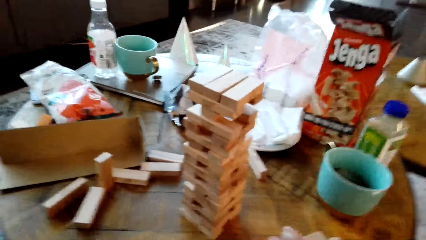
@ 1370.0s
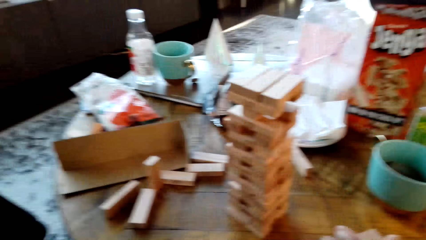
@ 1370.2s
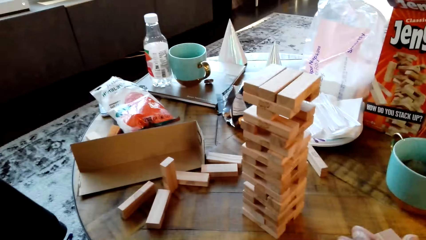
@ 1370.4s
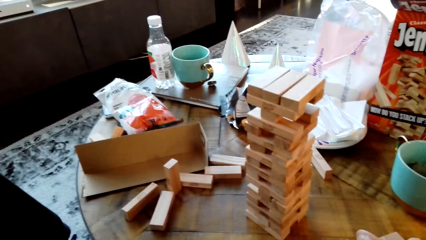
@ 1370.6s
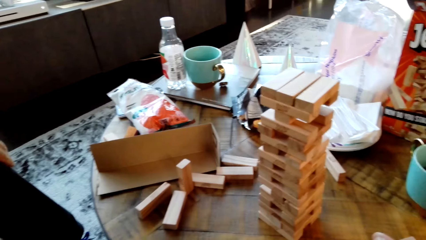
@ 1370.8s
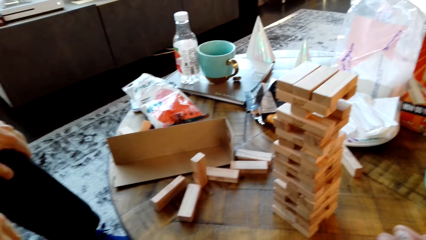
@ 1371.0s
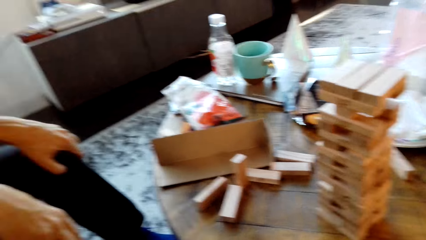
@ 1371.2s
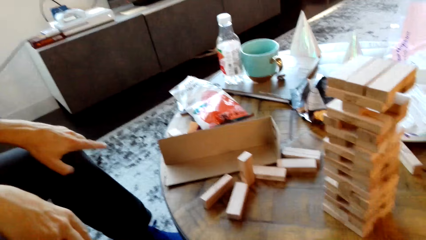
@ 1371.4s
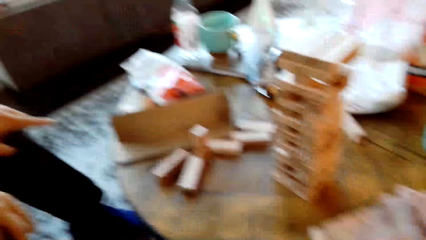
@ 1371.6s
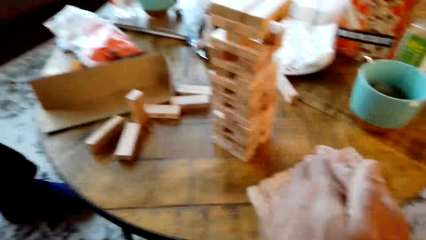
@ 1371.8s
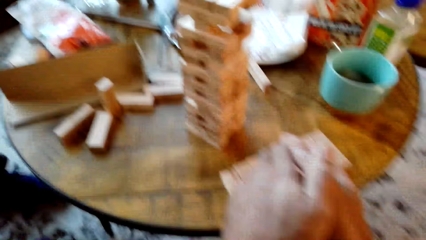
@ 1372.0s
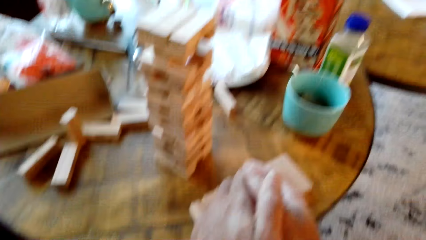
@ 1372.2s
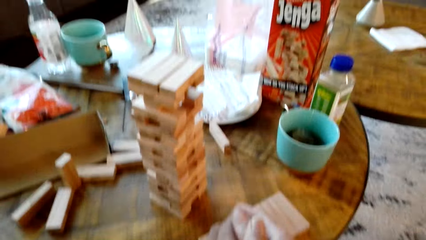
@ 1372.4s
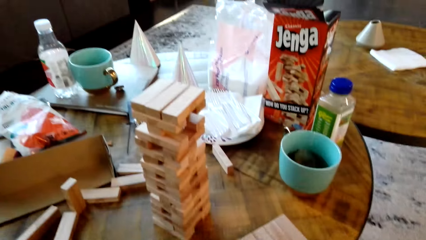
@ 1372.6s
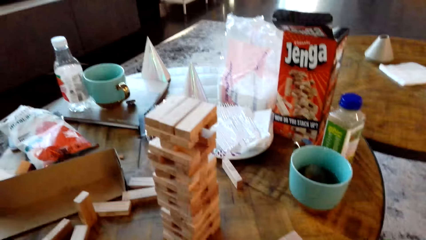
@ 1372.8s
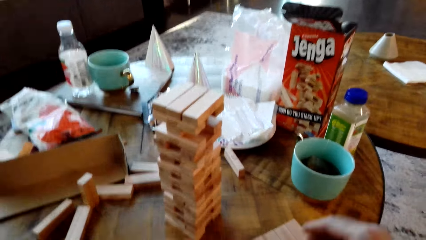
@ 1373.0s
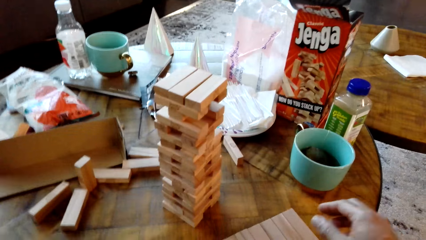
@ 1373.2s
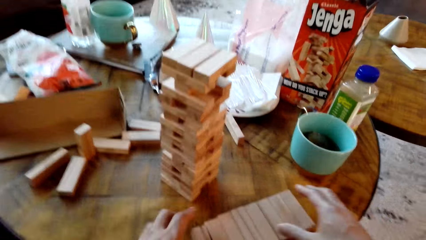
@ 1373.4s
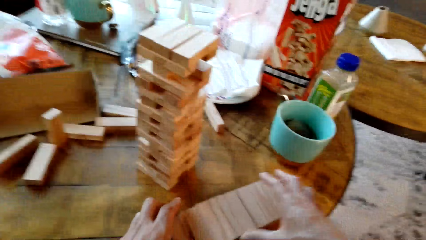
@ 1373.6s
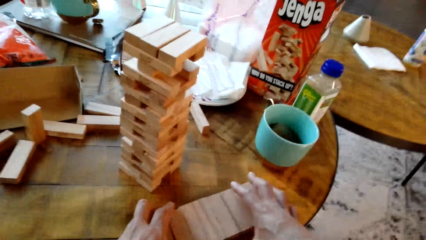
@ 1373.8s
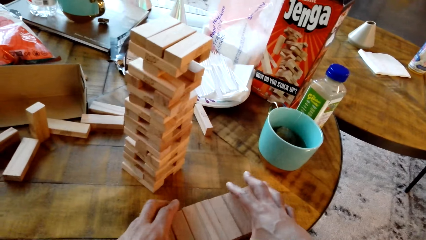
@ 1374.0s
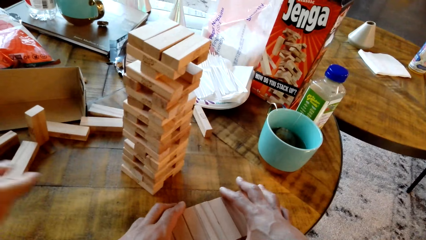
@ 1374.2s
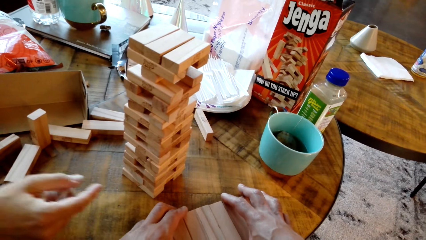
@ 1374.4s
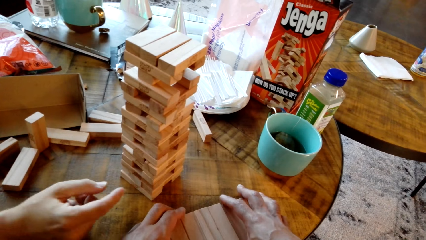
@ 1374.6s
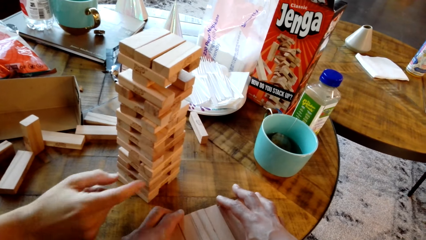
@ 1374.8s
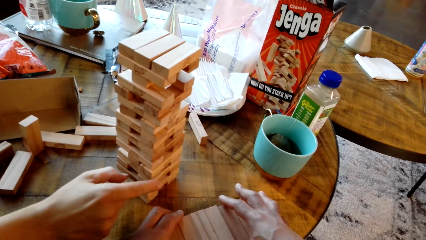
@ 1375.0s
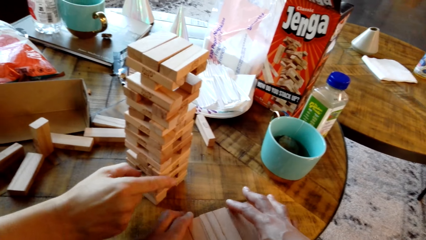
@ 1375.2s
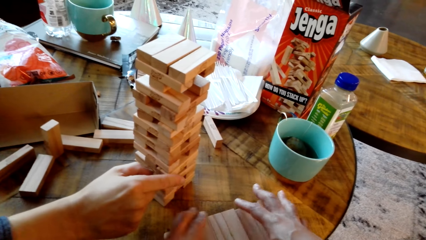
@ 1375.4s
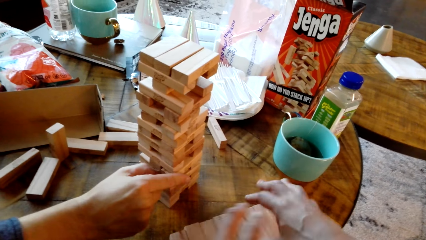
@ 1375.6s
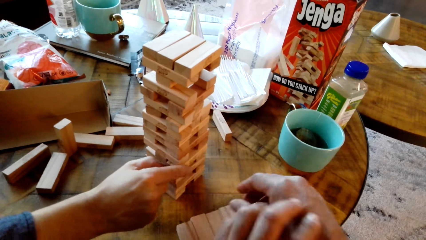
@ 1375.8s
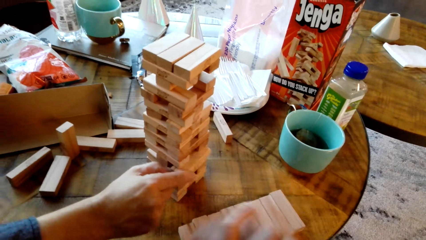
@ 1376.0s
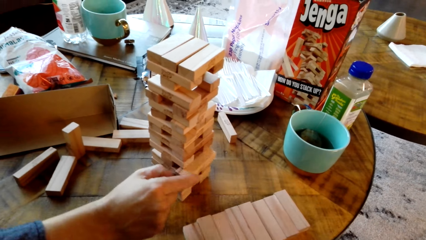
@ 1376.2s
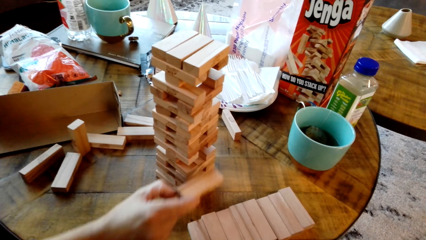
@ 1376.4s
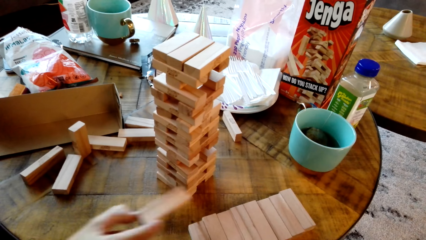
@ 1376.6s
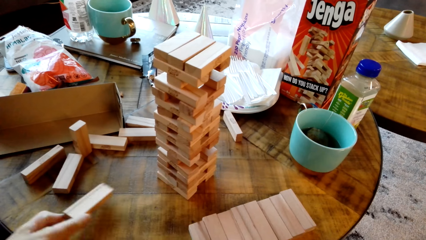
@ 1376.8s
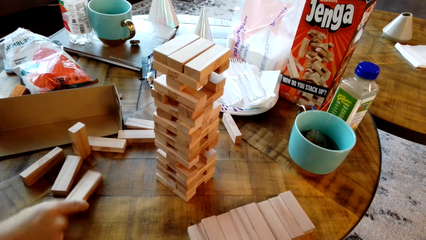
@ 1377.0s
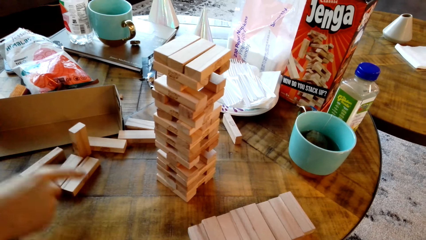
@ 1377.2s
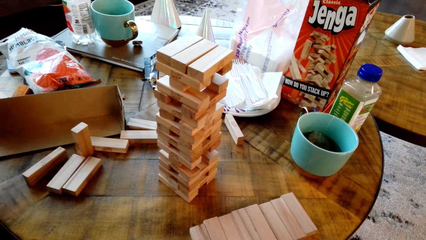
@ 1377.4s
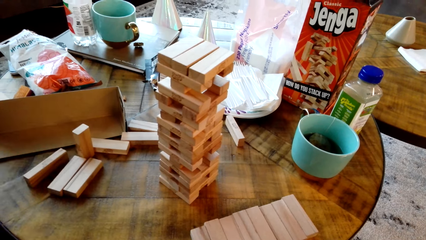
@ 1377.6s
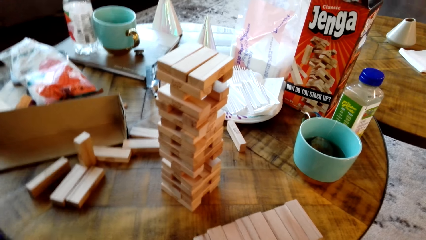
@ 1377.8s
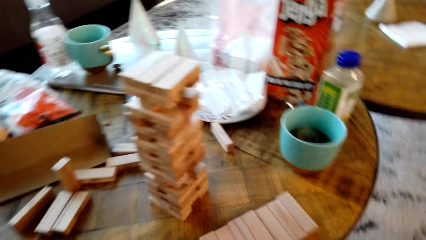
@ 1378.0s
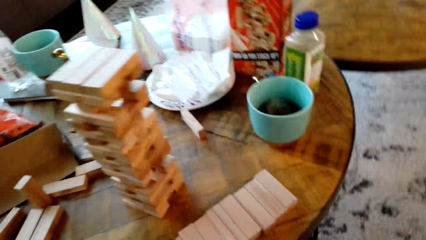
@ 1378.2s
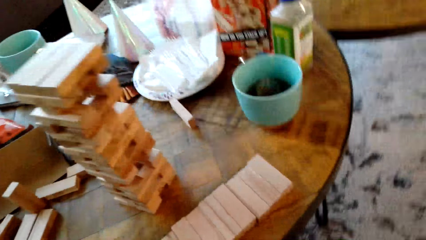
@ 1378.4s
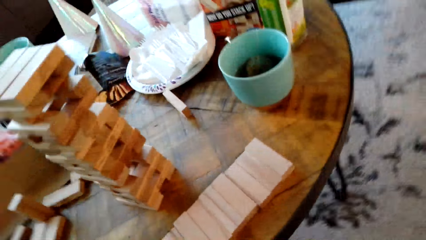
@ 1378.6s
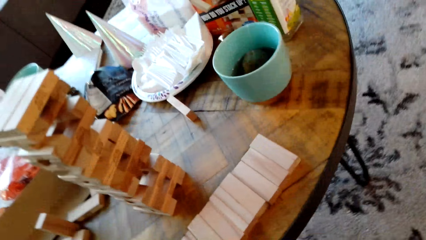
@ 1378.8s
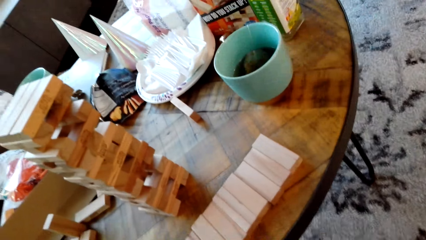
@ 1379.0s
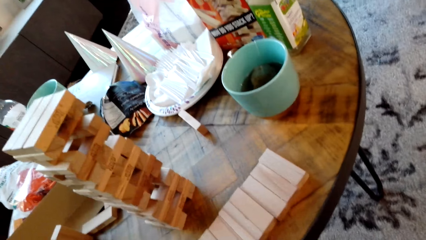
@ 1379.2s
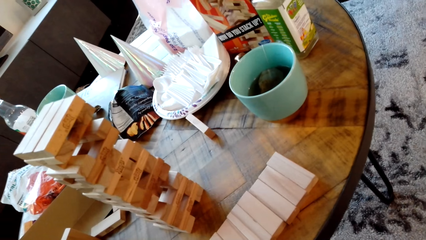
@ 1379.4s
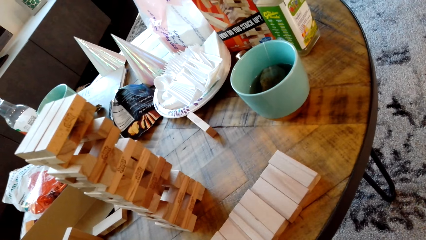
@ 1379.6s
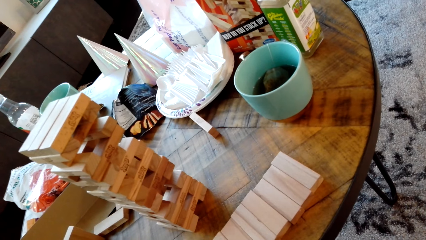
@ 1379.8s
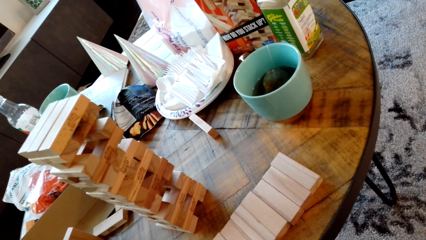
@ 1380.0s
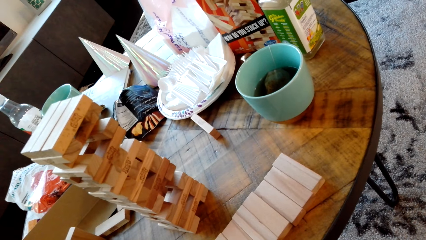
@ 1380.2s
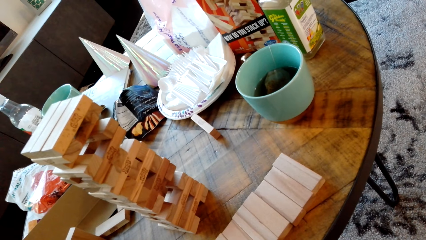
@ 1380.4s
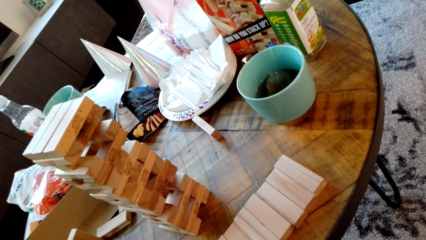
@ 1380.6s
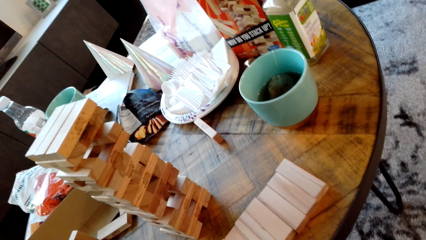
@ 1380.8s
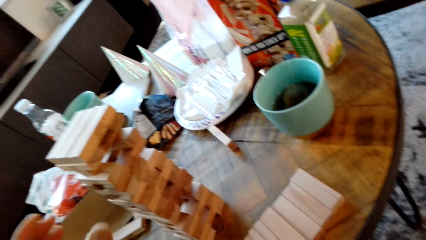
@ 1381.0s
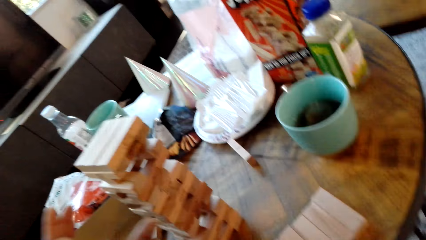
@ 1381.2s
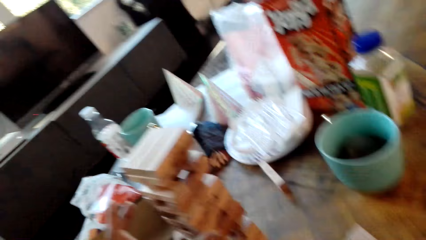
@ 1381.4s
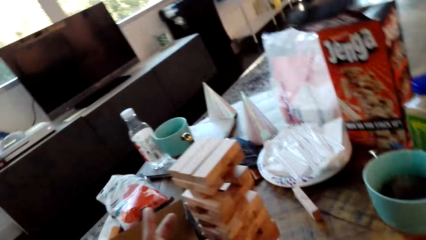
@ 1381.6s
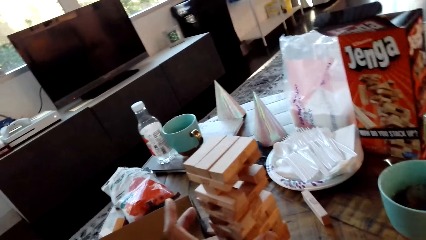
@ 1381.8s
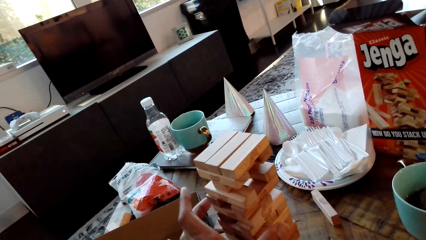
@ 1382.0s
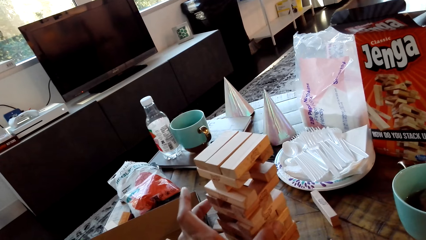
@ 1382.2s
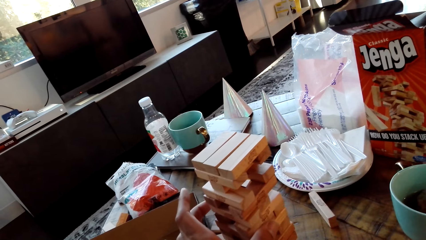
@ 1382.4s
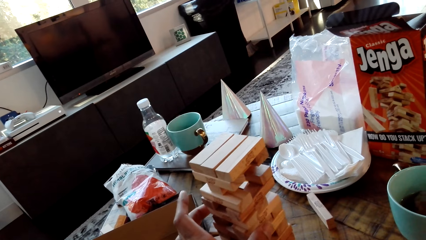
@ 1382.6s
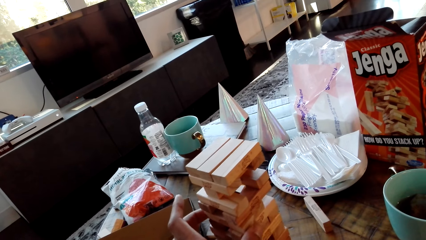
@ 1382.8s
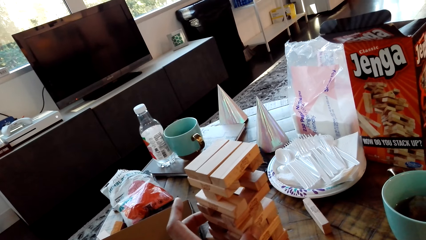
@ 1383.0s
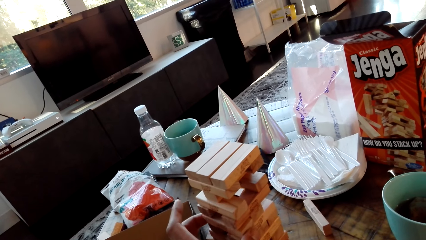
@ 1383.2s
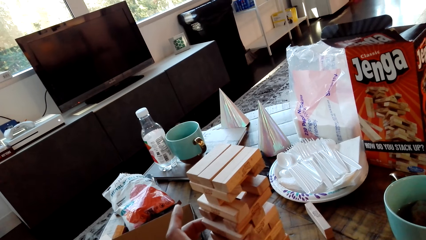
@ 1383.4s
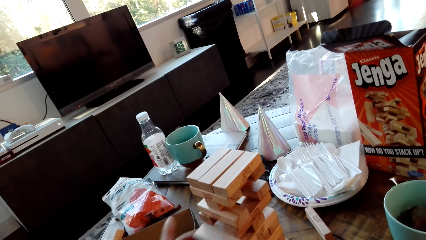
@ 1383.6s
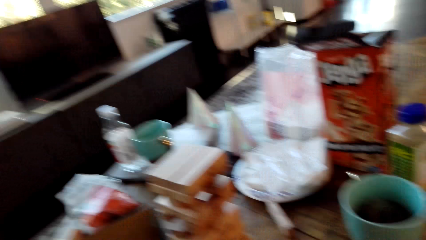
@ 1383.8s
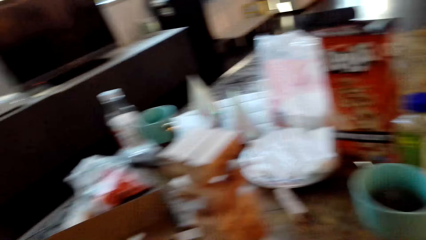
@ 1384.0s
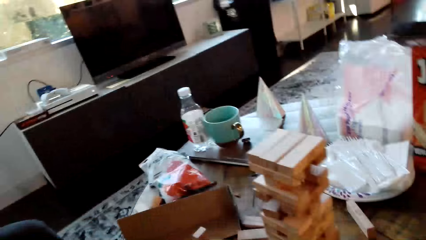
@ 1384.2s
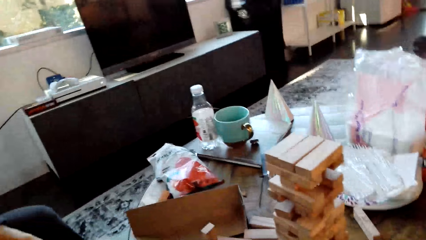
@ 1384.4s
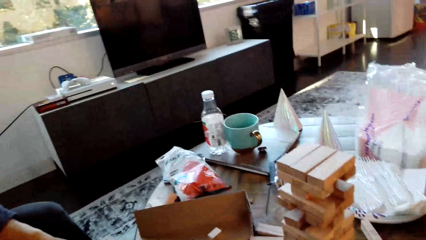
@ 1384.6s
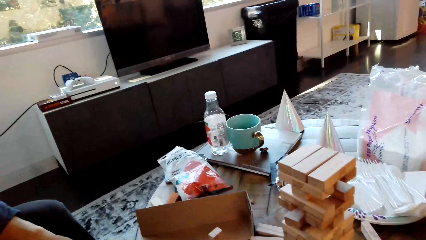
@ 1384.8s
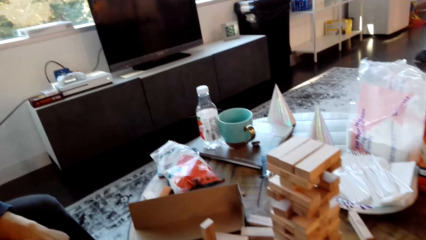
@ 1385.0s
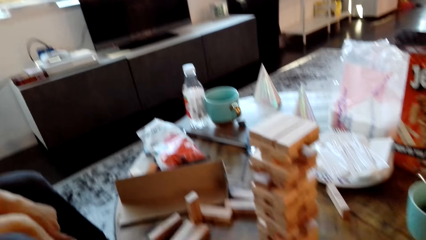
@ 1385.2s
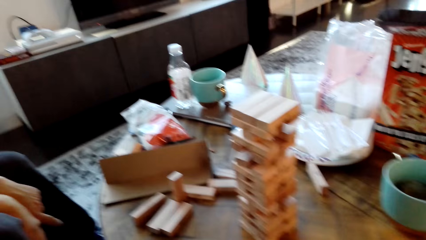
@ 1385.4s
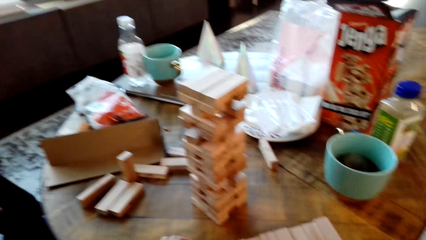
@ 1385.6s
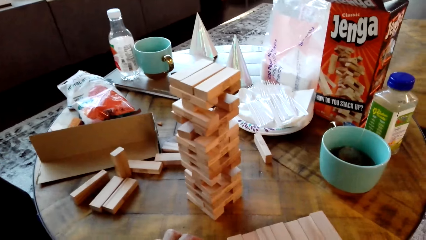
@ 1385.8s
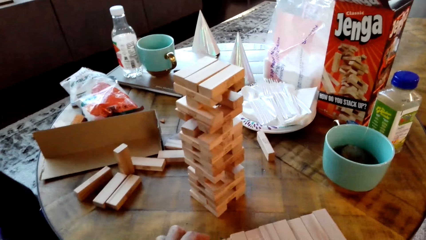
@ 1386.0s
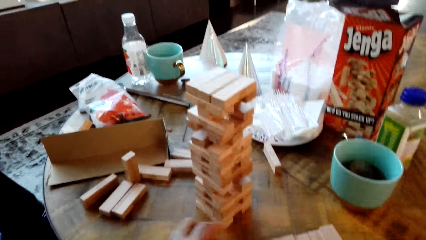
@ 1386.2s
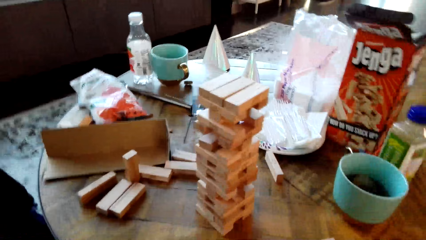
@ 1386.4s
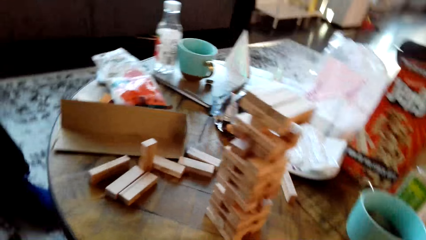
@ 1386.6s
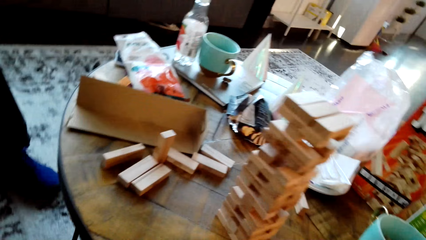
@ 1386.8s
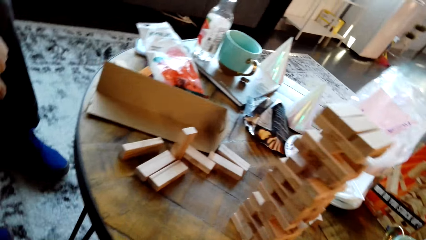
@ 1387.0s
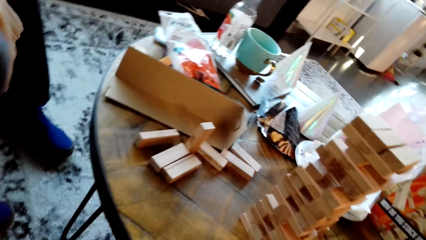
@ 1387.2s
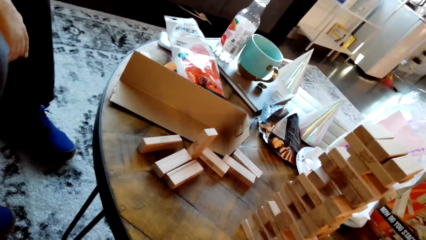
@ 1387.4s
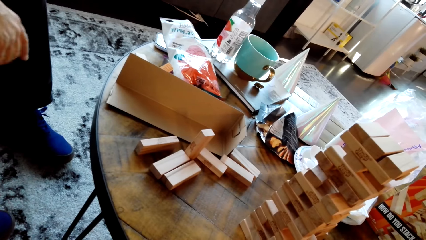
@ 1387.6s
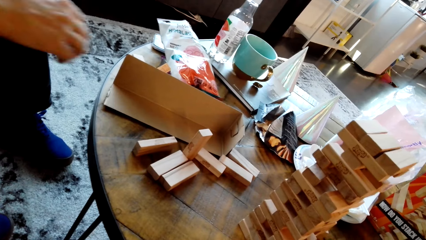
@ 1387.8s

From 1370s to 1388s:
The camera wearer dialogues with a man. They hold something on the table. The man picks a wood on the table. The man drops the wood. The camera wearer picks a wood. They touch something on the table.
